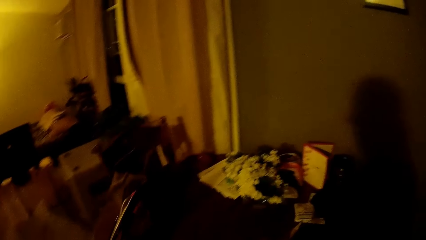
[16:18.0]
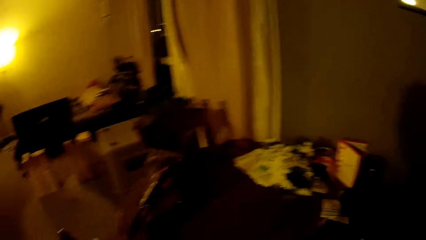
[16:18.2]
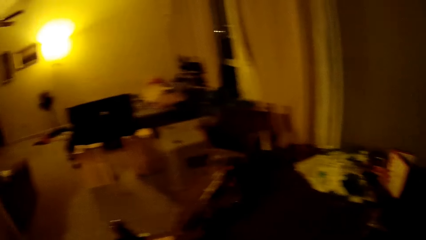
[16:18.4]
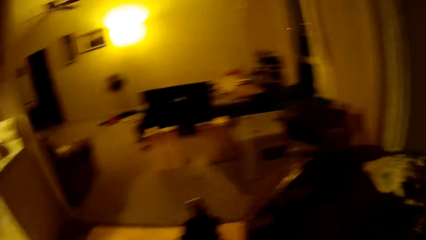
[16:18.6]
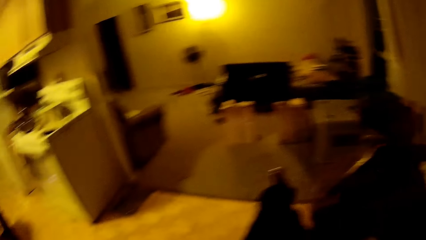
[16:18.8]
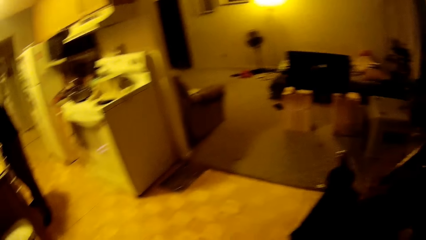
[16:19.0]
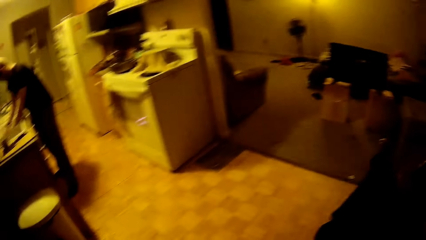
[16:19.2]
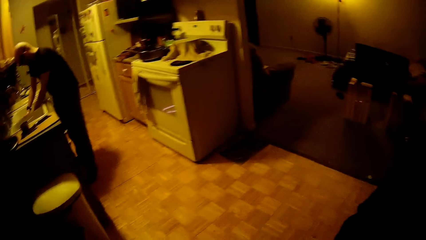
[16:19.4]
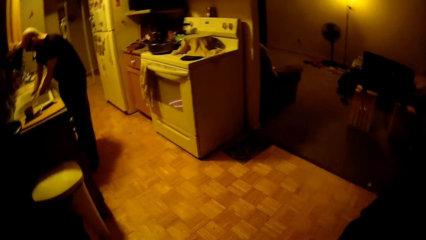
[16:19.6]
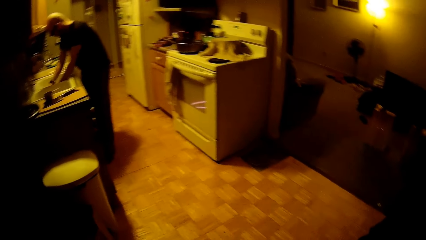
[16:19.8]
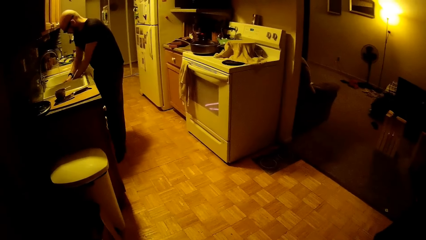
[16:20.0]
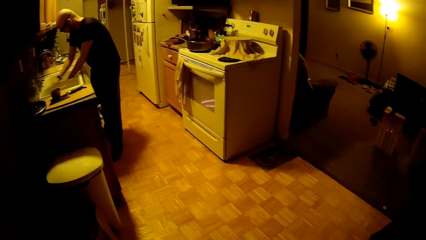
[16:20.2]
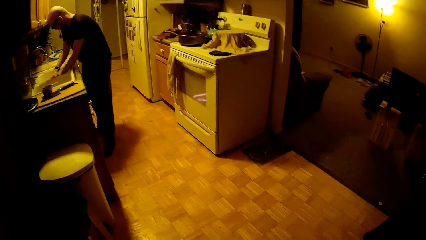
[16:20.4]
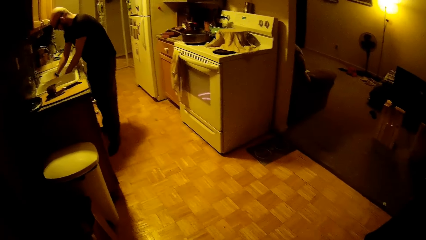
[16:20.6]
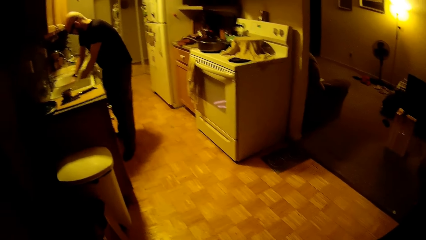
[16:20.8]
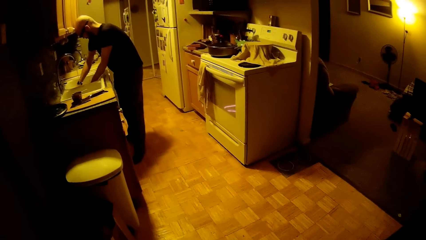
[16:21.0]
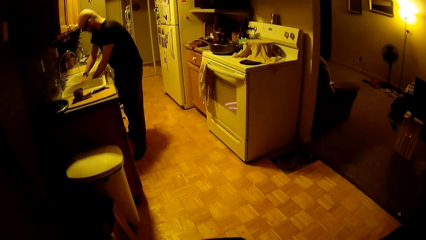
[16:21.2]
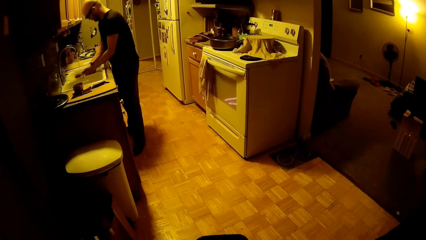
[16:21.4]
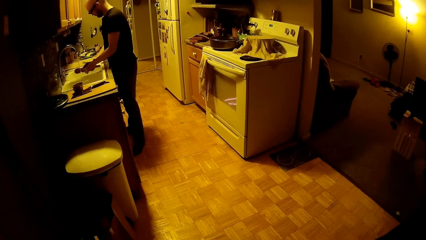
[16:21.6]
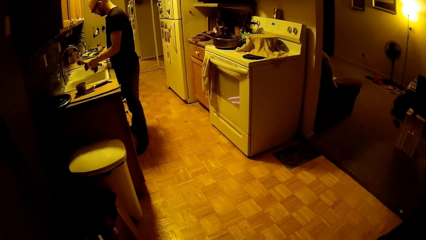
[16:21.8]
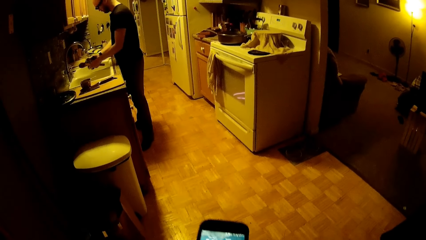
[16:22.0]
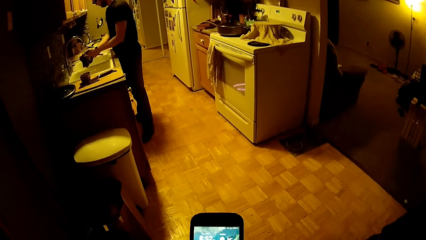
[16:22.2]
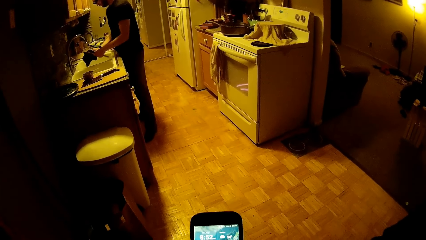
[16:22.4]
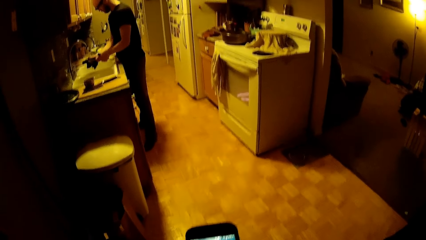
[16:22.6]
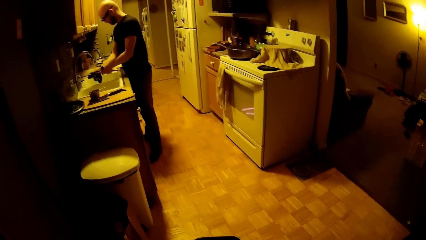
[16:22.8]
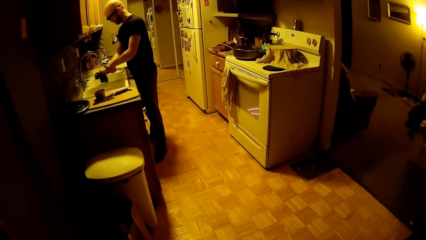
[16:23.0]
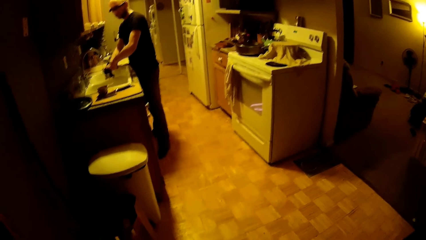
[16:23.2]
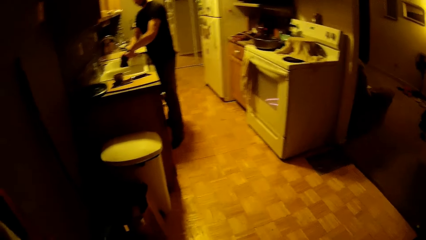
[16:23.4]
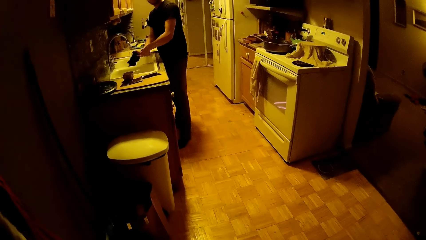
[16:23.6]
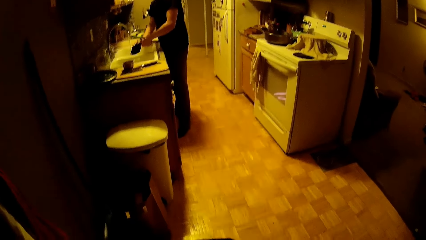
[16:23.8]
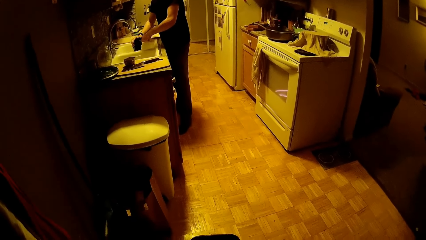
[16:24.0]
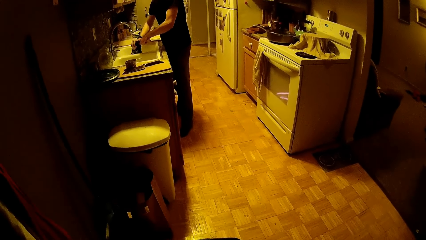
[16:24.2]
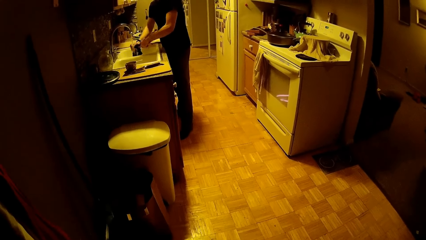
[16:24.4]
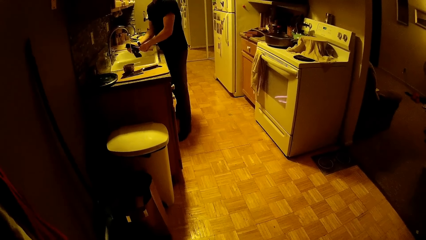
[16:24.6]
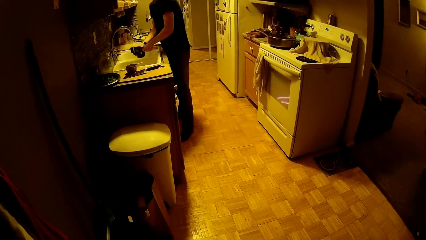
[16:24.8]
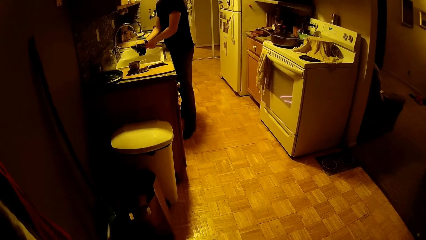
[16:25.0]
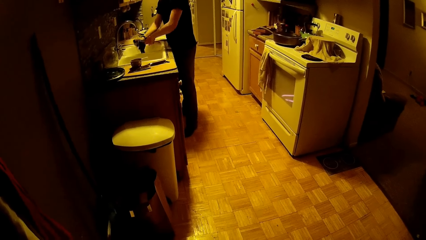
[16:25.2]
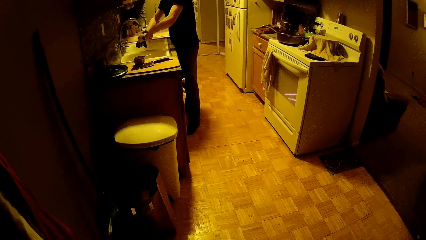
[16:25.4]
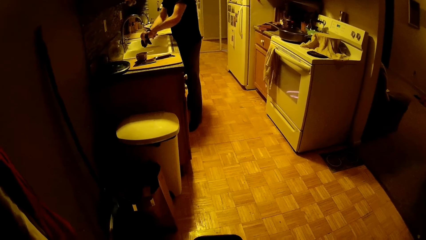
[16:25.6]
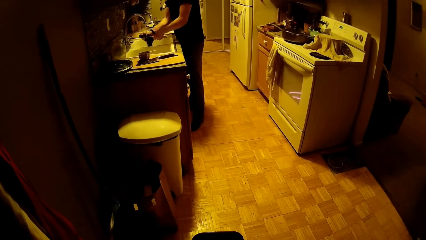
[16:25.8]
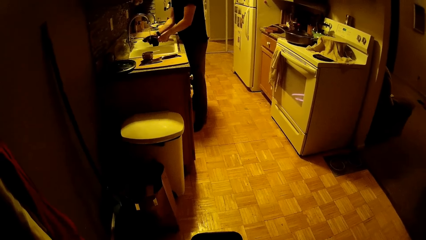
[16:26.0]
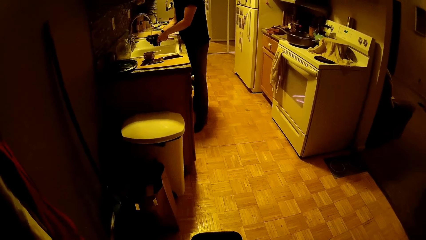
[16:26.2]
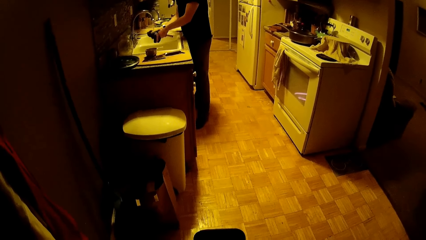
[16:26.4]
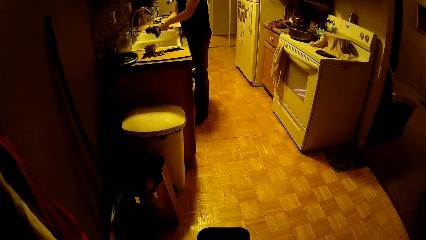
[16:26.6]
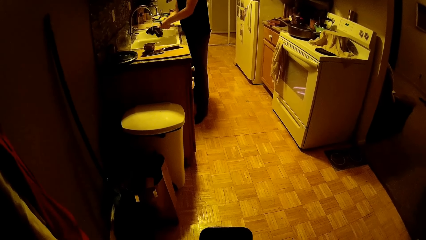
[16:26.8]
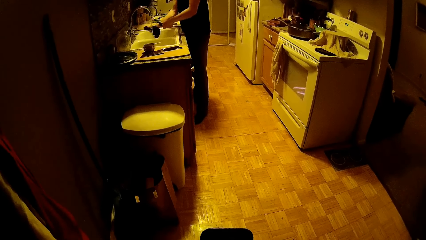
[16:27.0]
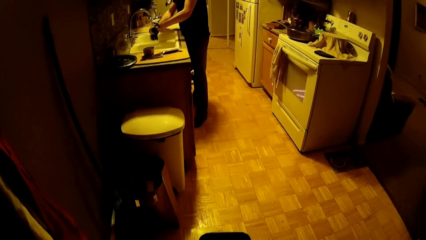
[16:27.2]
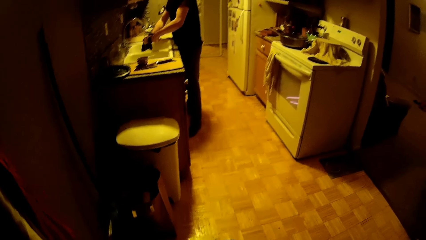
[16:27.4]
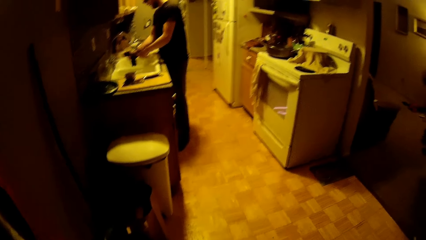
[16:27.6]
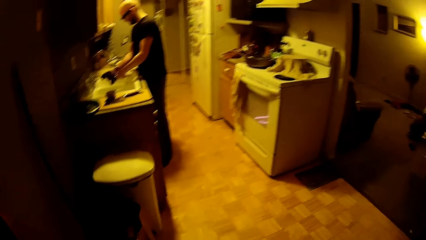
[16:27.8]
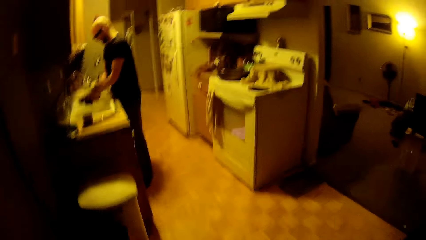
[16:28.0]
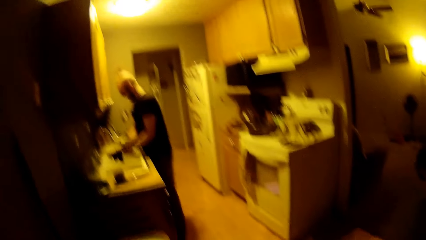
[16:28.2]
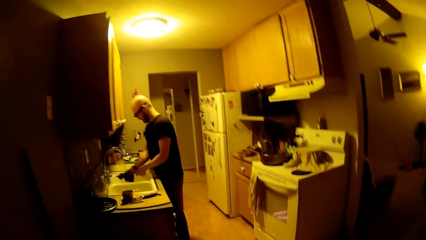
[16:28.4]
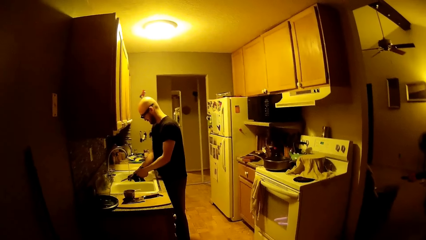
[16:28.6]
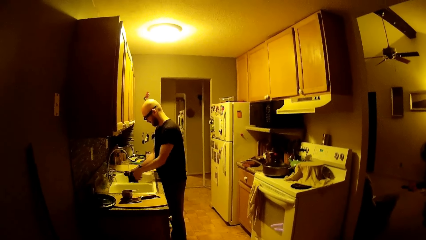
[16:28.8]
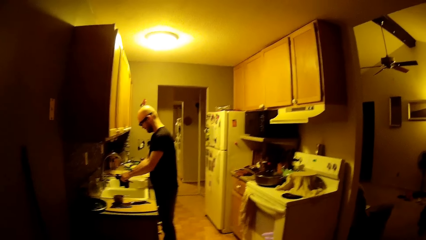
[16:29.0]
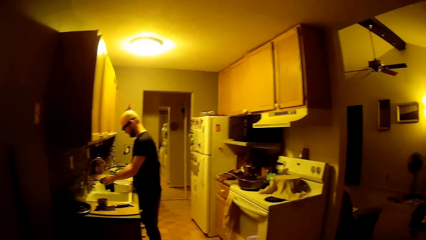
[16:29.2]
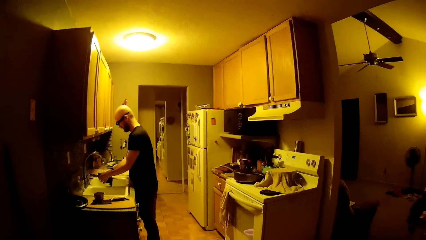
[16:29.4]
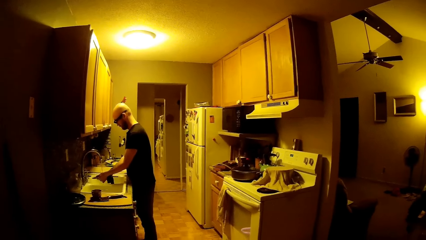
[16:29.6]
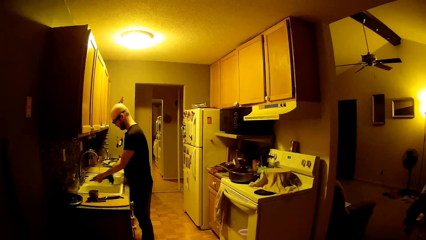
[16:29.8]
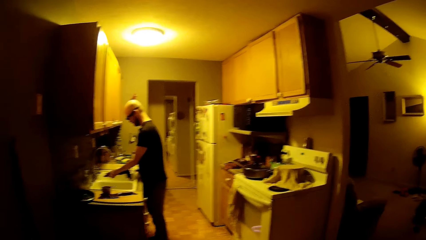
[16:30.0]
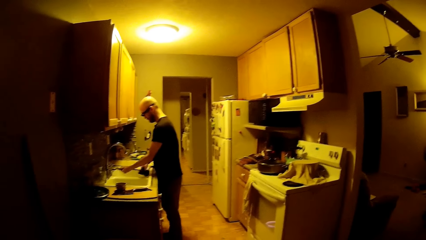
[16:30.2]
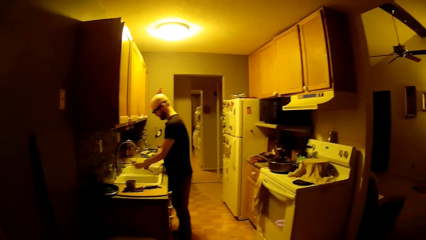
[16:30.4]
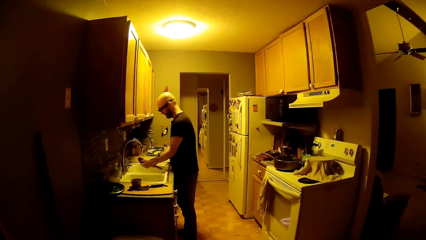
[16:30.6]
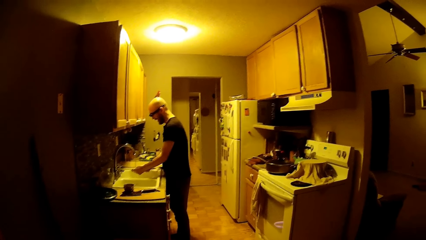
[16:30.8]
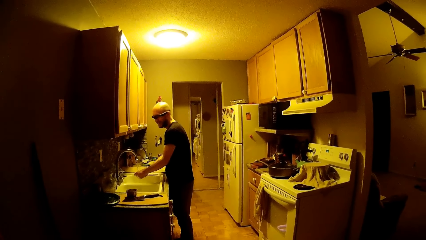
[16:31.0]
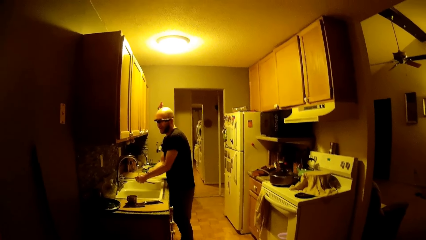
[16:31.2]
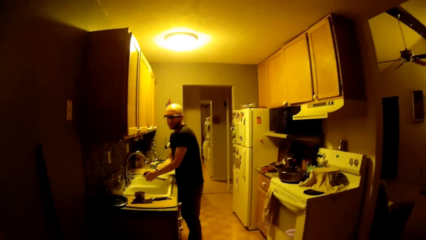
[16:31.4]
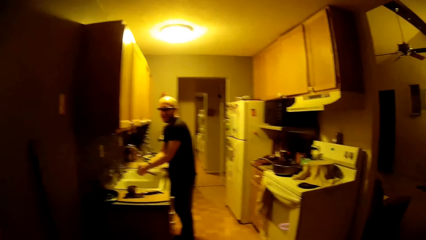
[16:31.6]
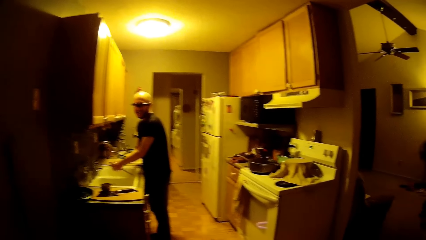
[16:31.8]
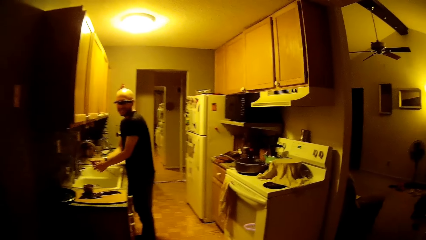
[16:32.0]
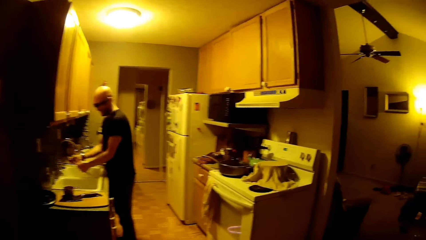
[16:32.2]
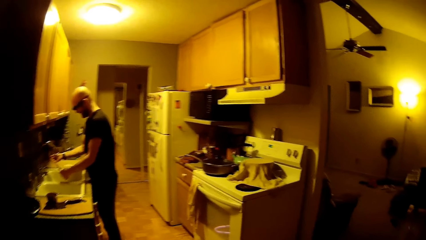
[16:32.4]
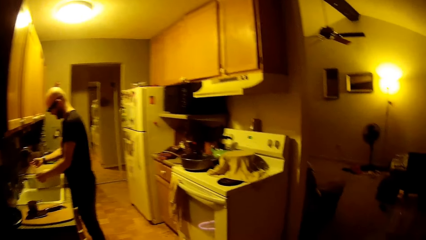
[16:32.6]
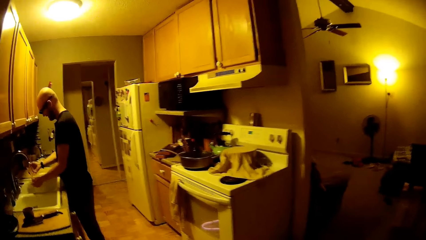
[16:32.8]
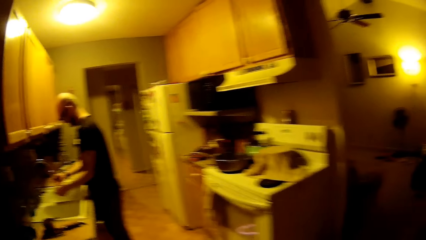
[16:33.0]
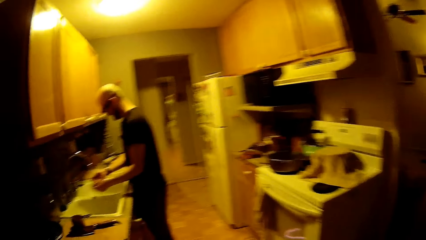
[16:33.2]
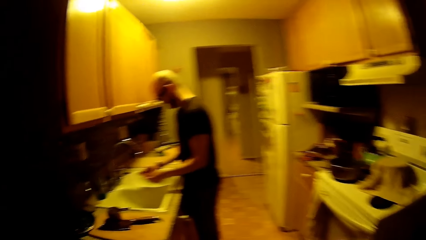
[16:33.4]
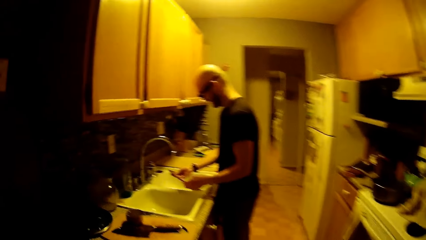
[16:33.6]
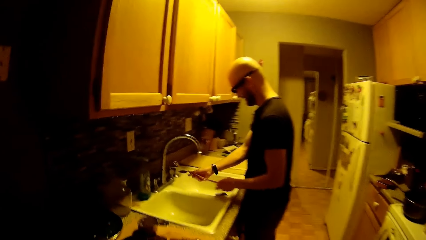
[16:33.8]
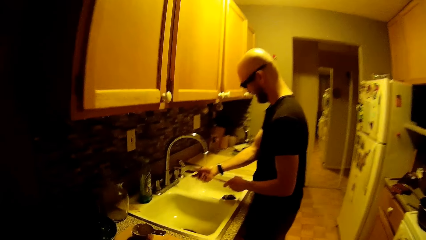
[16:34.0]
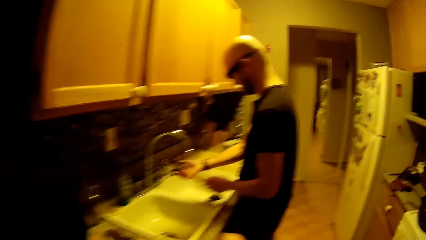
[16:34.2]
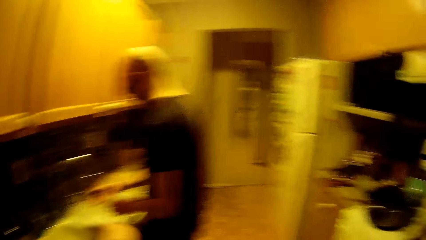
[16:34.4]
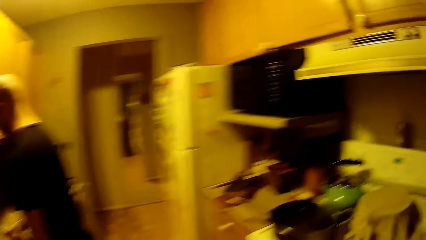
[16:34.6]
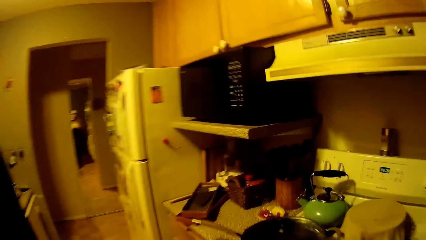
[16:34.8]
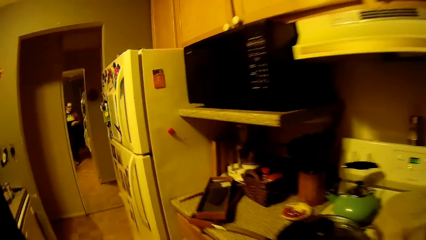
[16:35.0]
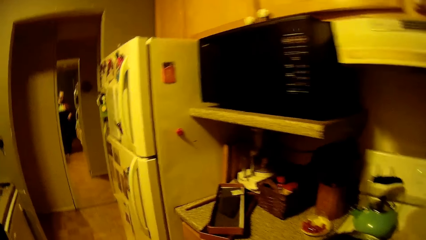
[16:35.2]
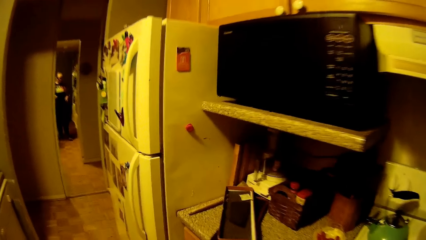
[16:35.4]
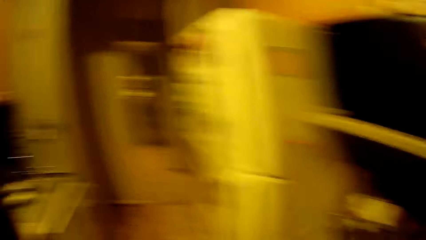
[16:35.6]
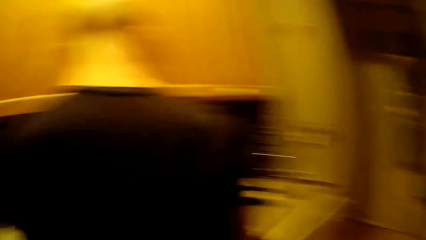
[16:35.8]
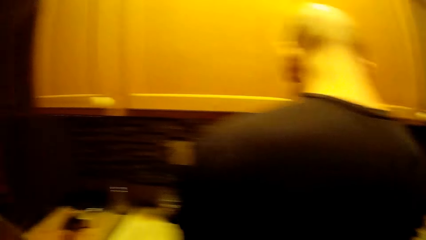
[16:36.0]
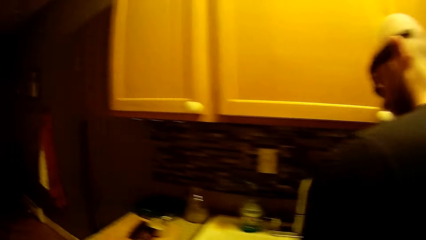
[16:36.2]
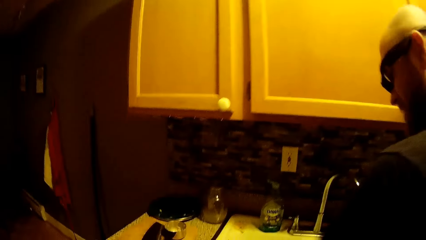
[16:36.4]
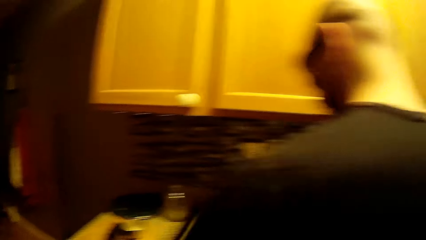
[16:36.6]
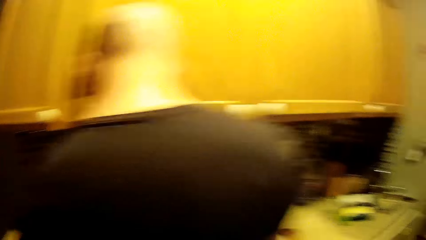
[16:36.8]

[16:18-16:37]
The camera wearer looks around. She looks at a man. The man washes a spoon with the black napkin in both hands. The camera wearer operates a phone with her right hand. She speaks to the man. The man speaks to the camera wearer. The camera wearer looks around. She speaks to the man. The man speaks to the camera wearer. The camera wearer walks.
